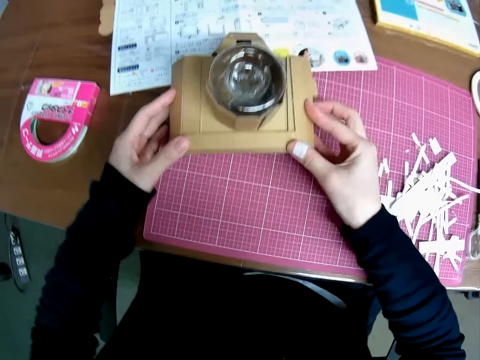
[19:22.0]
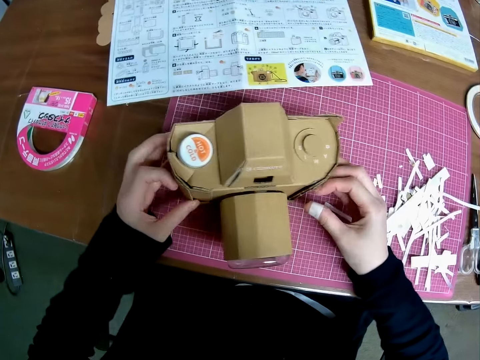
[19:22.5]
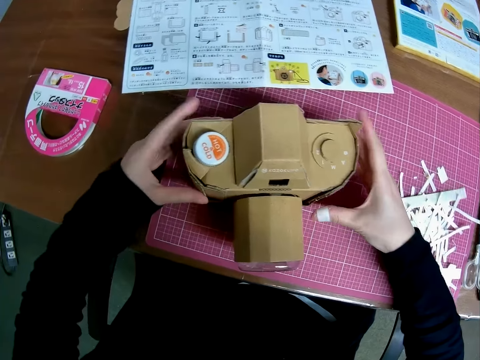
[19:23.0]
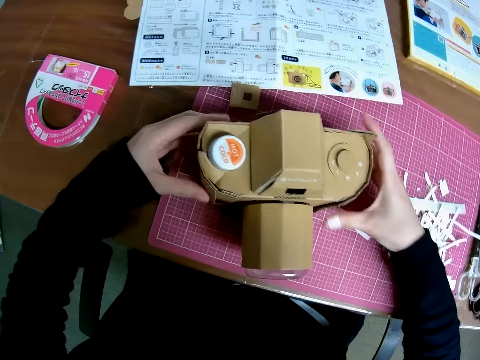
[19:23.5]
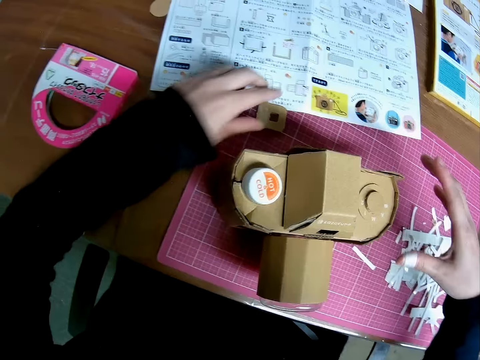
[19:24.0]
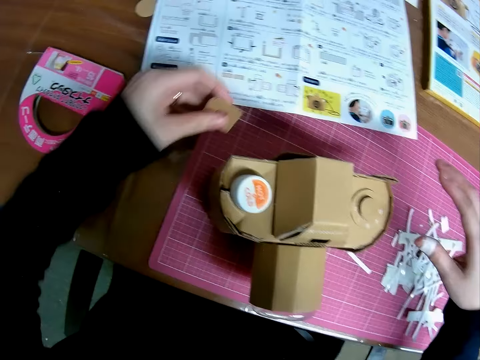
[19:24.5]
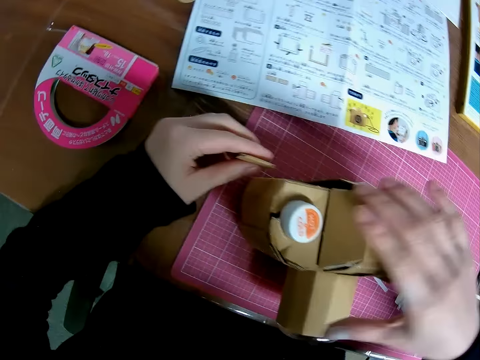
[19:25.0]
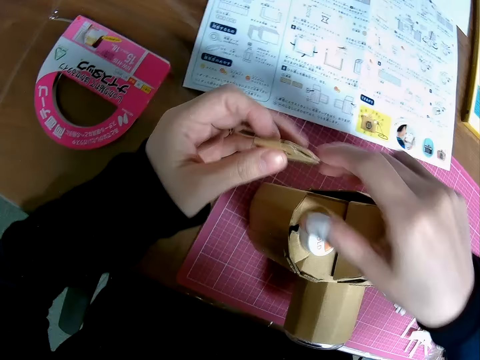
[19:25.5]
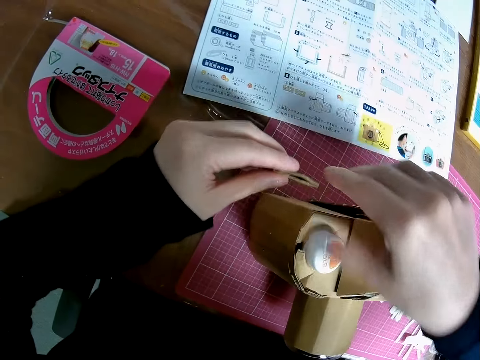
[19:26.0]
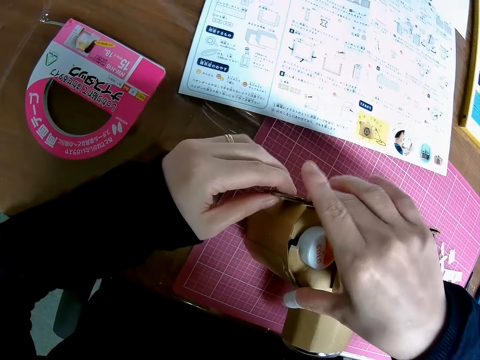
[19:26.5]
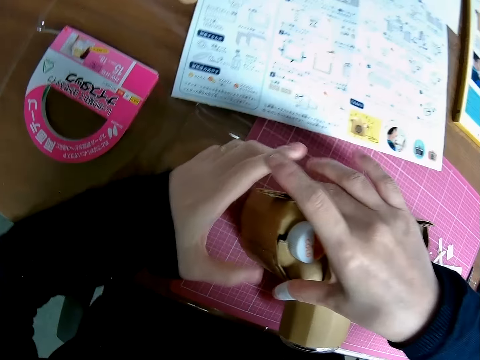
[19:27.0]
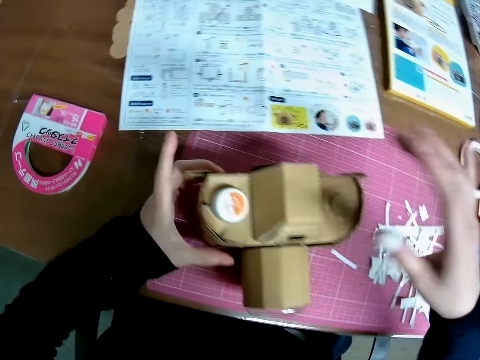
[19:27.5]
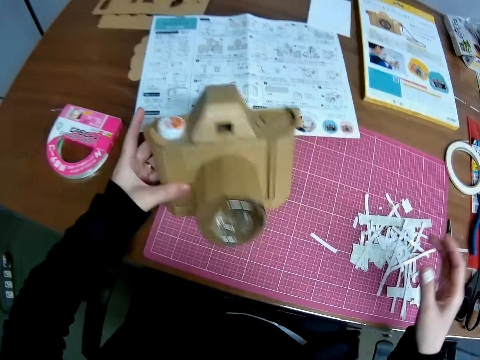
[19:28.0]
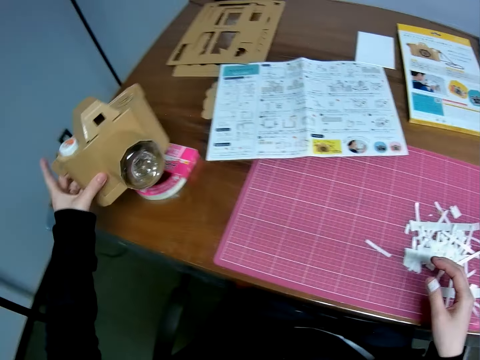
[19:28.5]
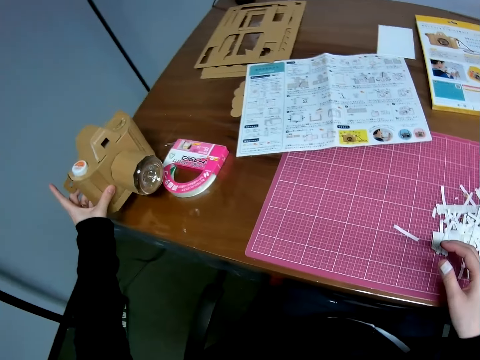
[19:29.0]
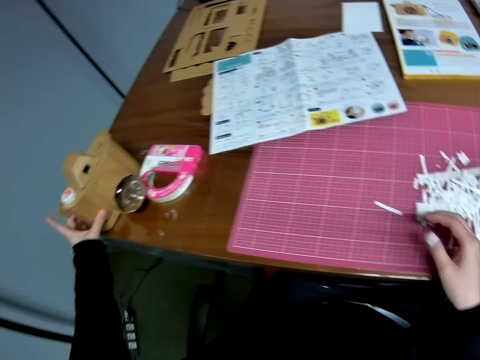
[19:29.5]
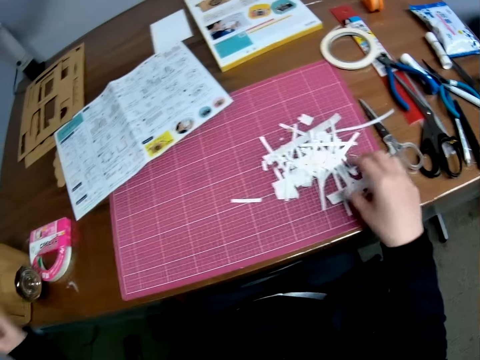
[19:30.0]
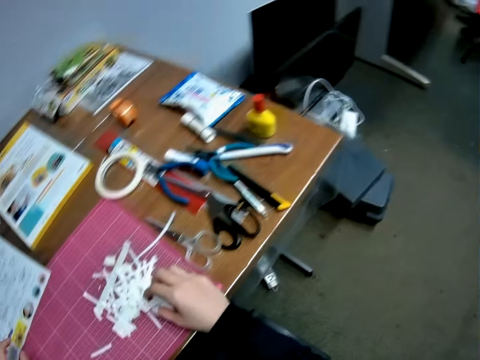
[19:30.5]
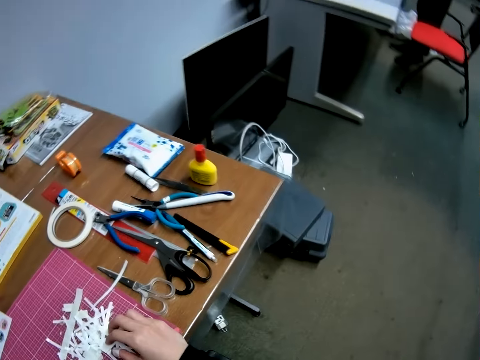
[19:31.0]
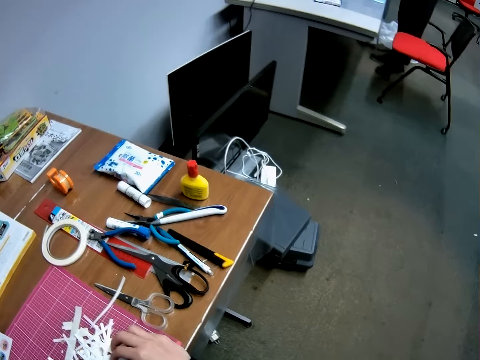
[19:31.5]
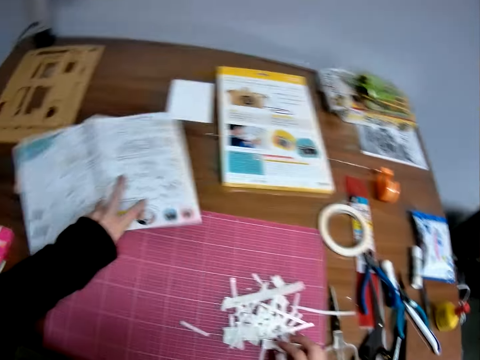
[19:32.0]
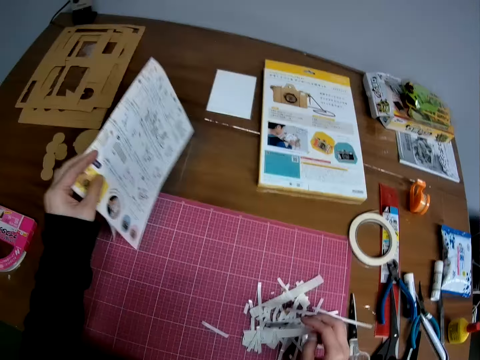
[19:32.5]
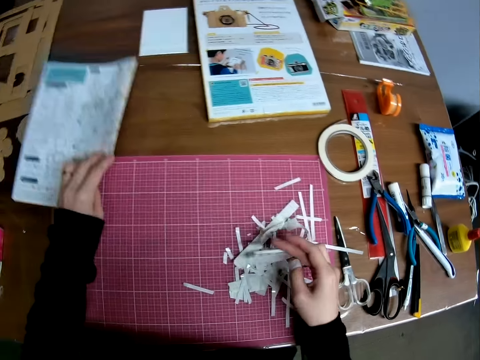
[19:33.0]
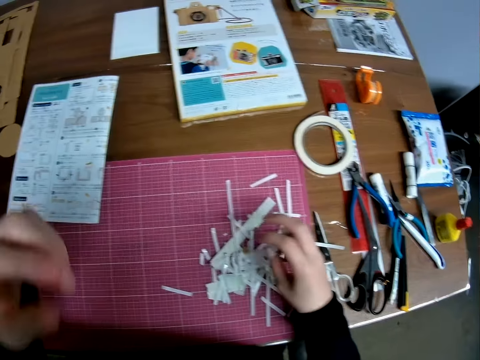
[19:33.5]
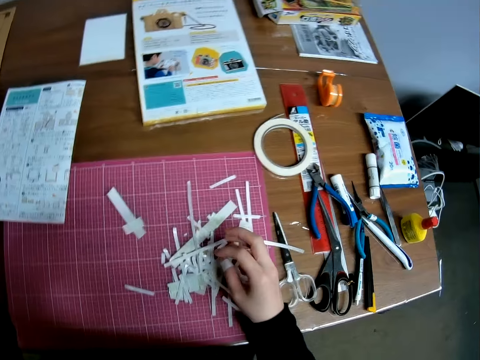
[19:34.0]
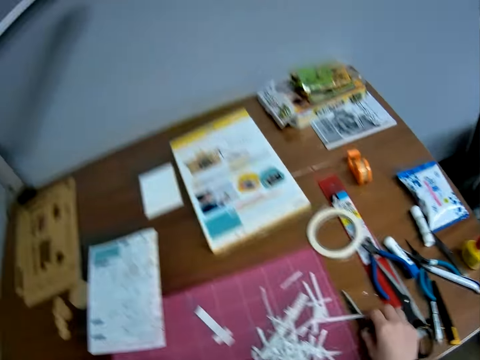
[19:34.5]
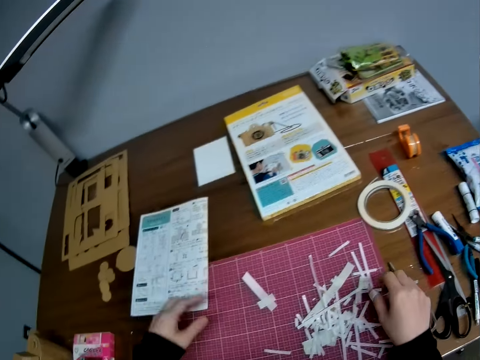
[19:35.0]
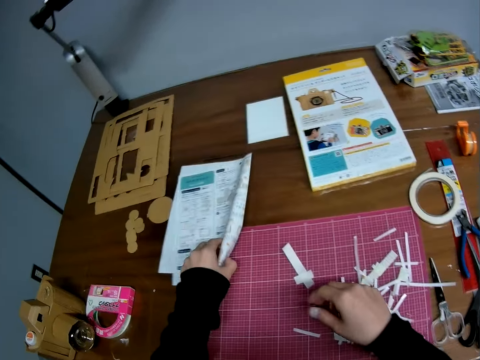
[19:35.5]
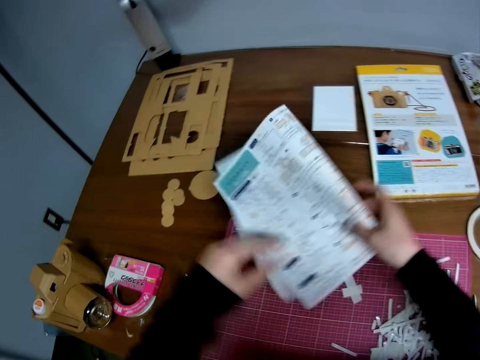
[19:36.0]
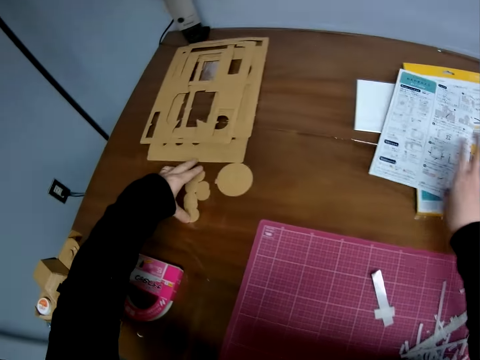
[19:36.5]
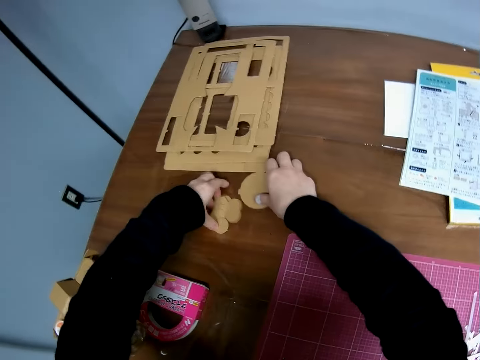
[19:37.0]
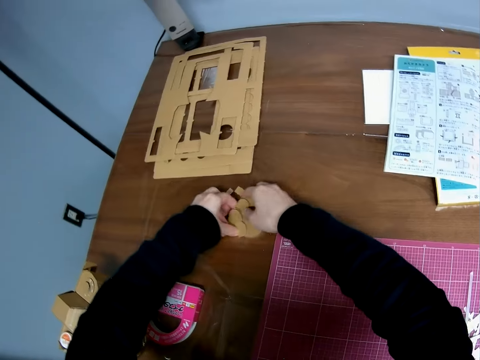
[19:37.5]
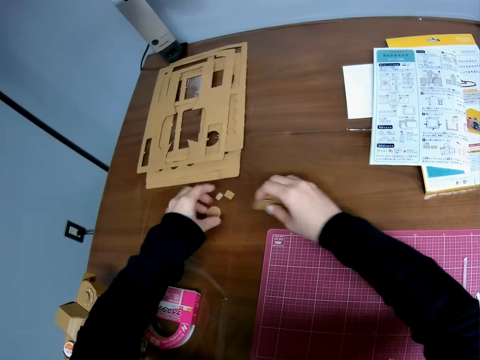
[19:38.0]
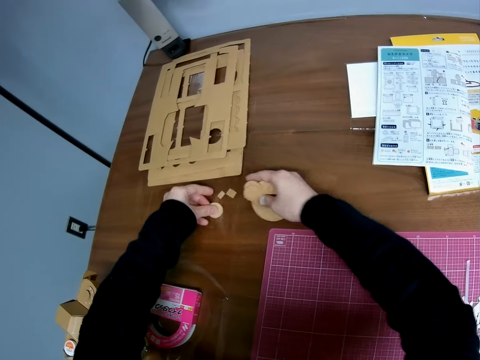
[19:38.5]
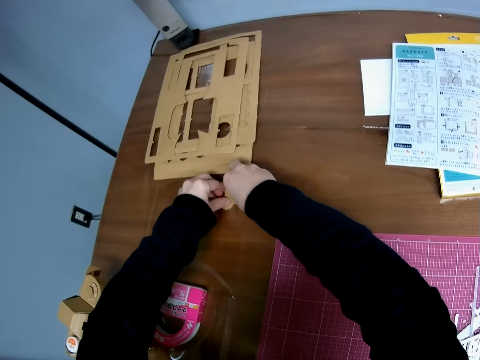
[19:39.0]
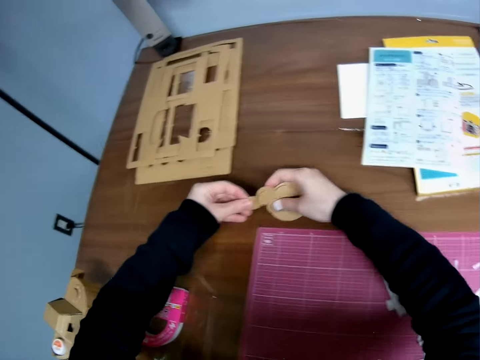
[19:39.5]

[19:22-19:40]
The camera wearer sits the assembled piece on the cutting map. They lift the wooden camera model and hold the wooden camera model. They drop the piece of a shaped box. They pick the piece of the shaped box. They turn the piece of the shaped box. They hold the wooden camera model. They stick the piece of the shaped box on the wooden camera model. They carry the assembled piece. They lift the wooden camera model and place the wooden camera model on the table. They touch the peeled adhesive seals. They look around the office. They fold the blue print. They pick a manual paper from the table and place the manual paper on the table. They tap one of the peeled adhesive seals. They look around the table. They pick the manual paper from the table and place the manual paper on the table. They pick circular shaped boxes.

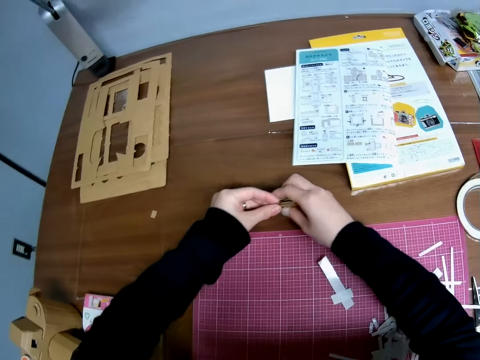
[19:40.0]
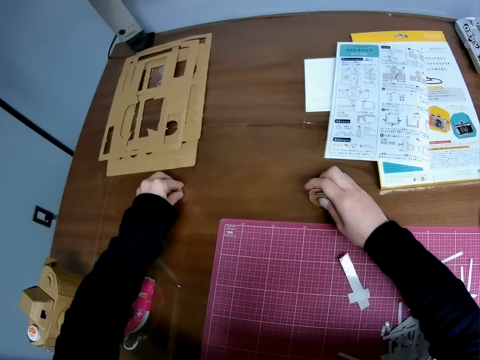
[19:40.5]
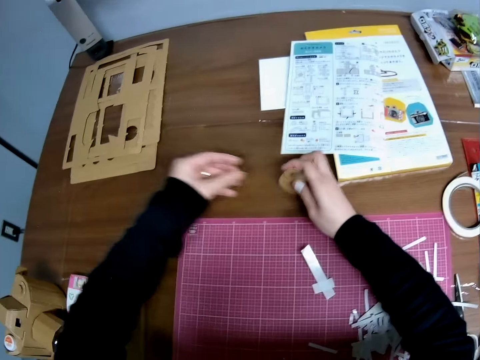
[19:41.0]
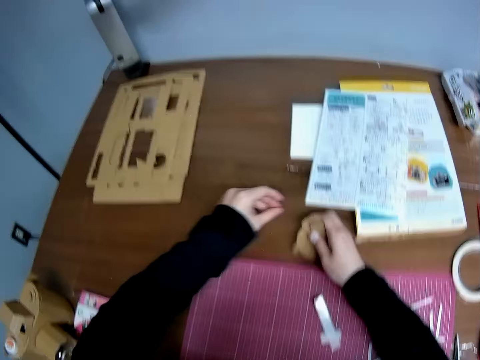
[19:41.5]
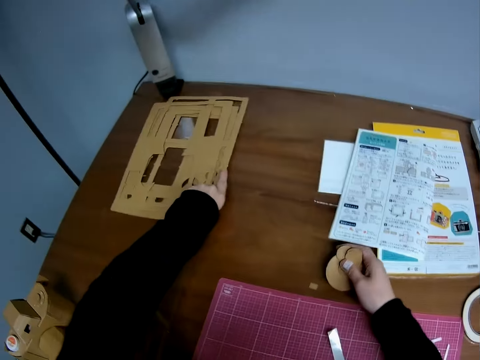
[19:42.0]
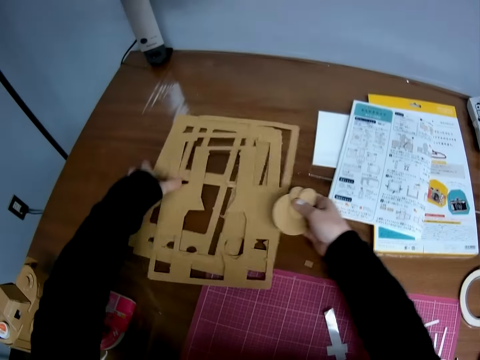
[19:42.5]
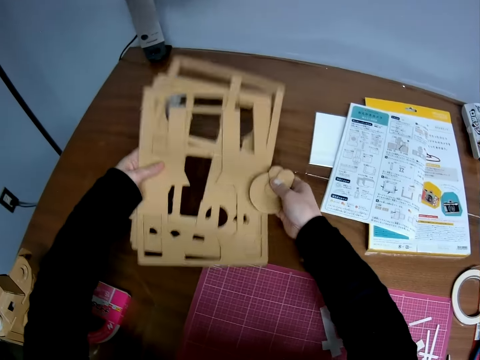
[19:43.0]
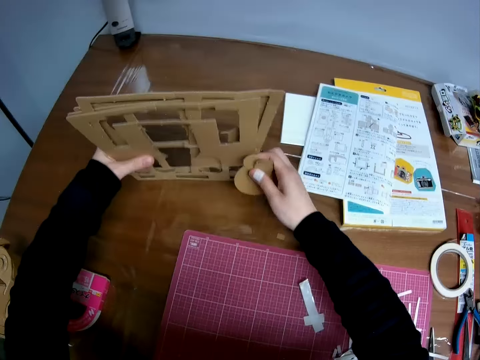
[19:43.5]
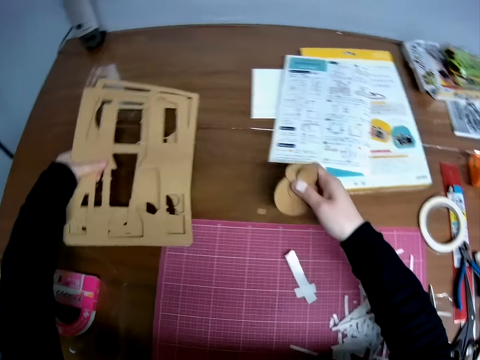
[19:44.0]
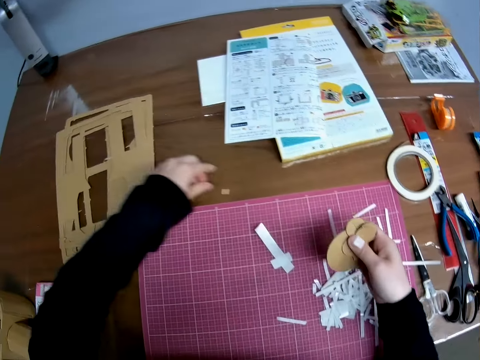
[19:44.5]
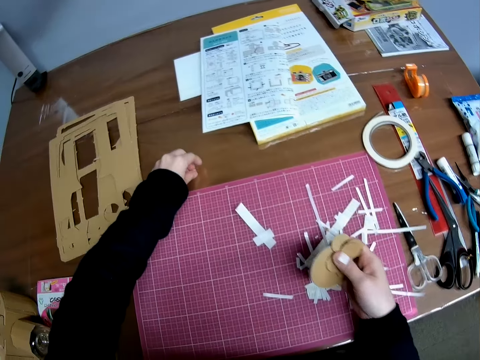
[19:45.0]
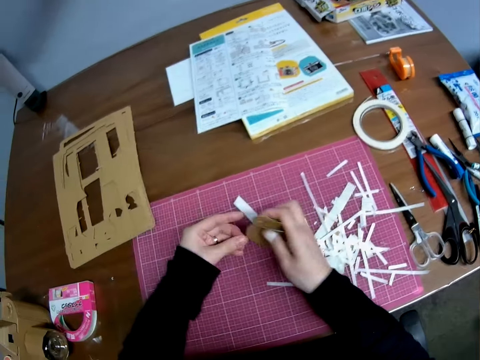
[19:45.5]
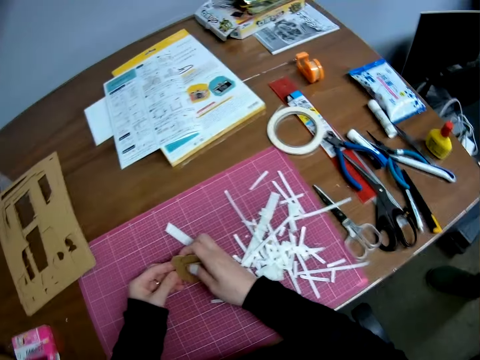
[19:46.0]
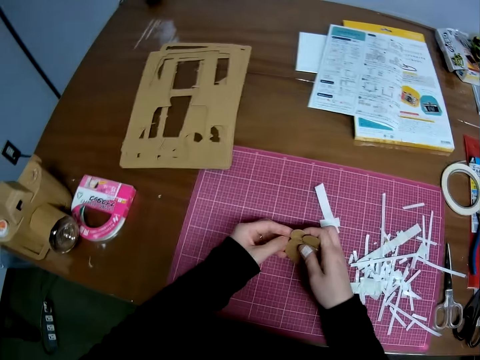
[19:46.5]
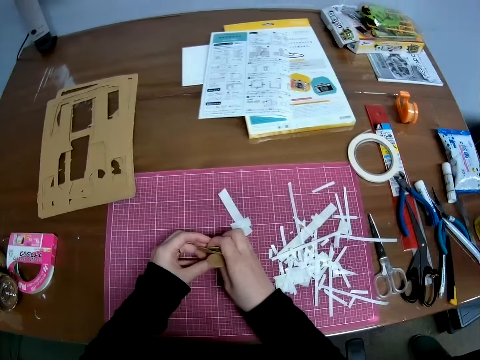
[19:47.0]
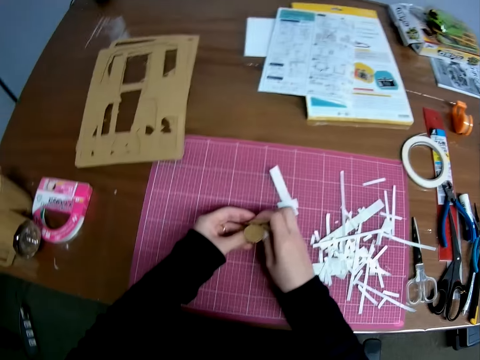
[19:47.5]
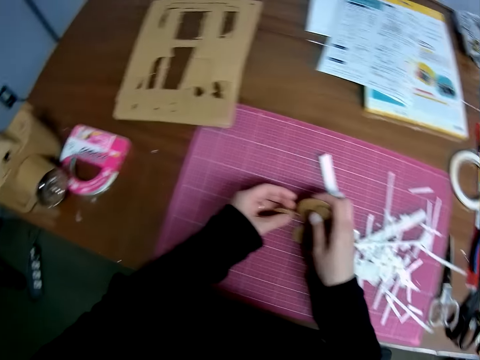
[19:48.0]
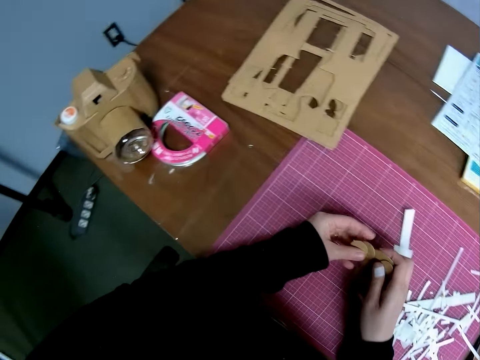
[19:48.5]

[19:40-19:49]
The camera wearer orders some sheets. She picks a wooden model and knocks the wooden models on the table. She drops the sheets. She places the wooden models on the table. She picks a piece on the table. She holds something in her hands. She looks around the table. She holds the circular shaped boxes in her hands.
